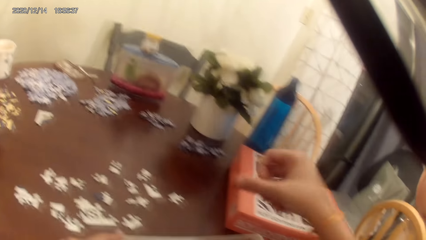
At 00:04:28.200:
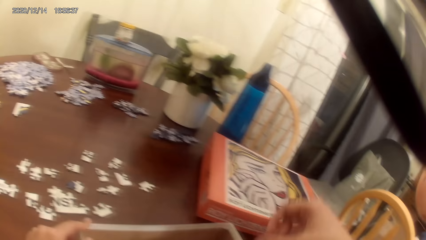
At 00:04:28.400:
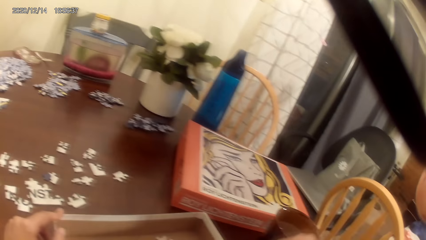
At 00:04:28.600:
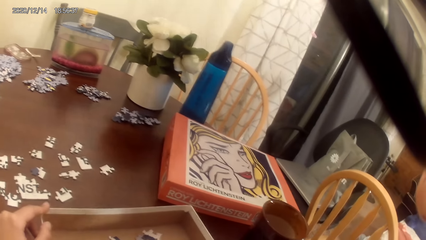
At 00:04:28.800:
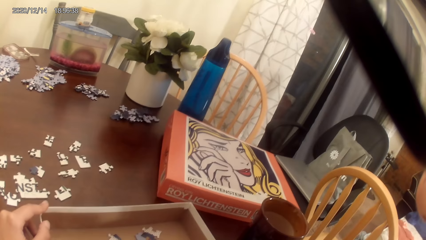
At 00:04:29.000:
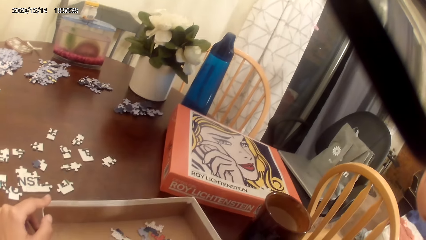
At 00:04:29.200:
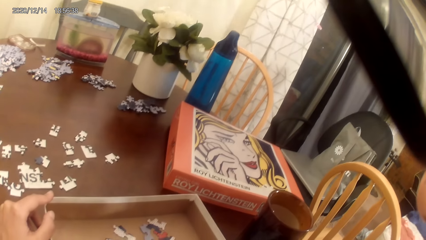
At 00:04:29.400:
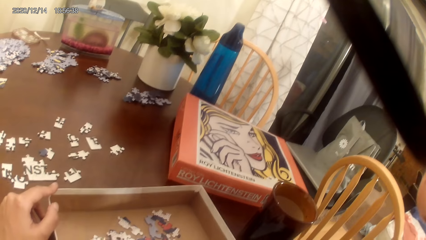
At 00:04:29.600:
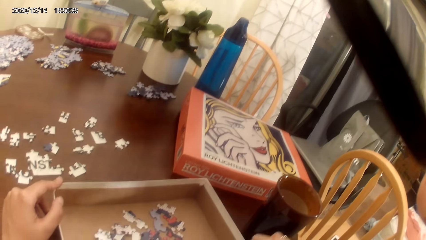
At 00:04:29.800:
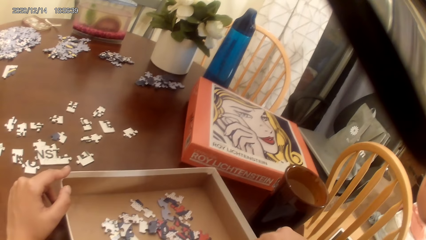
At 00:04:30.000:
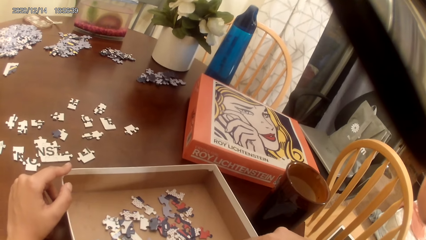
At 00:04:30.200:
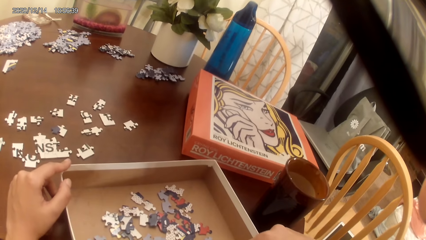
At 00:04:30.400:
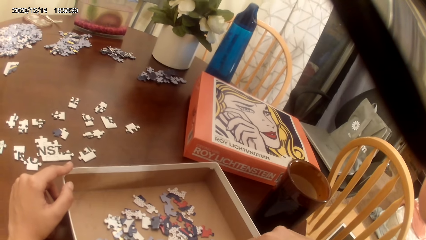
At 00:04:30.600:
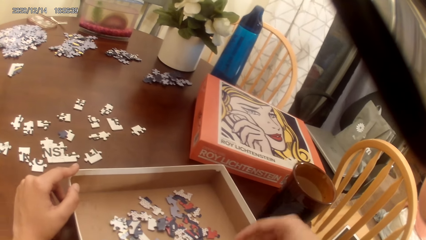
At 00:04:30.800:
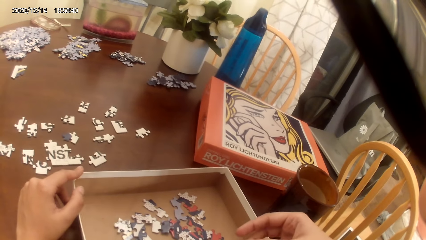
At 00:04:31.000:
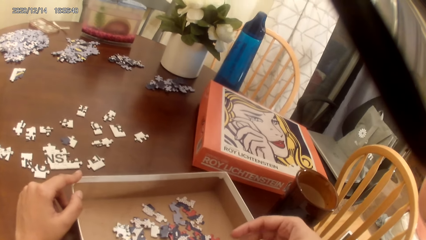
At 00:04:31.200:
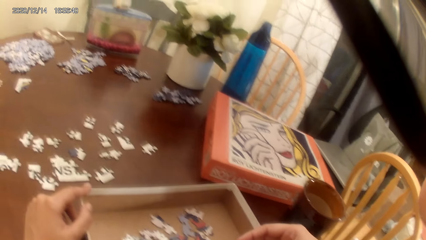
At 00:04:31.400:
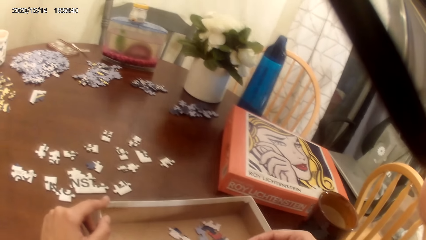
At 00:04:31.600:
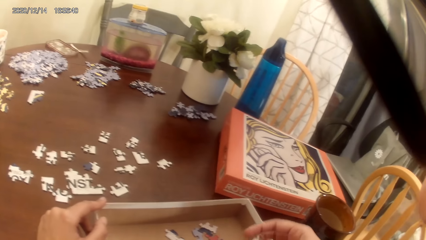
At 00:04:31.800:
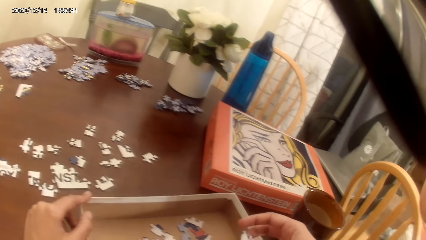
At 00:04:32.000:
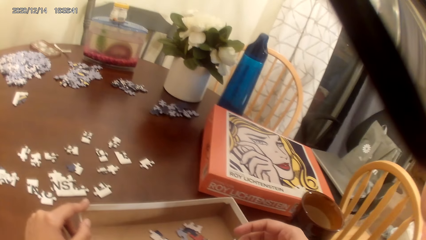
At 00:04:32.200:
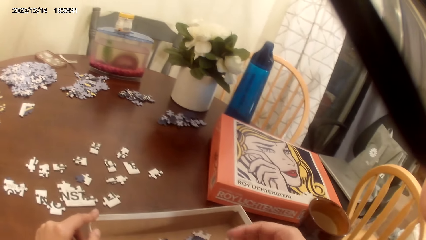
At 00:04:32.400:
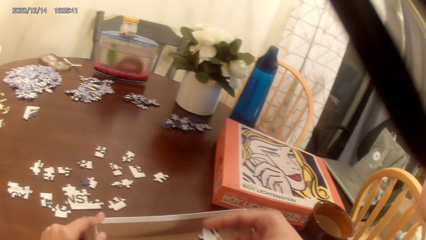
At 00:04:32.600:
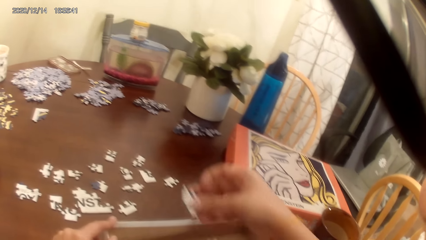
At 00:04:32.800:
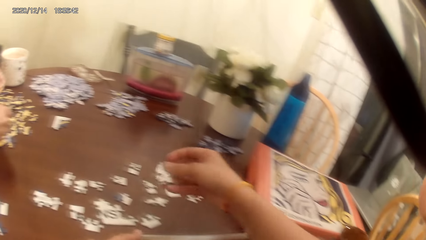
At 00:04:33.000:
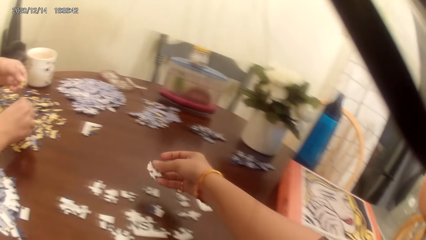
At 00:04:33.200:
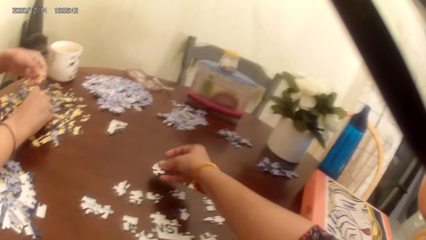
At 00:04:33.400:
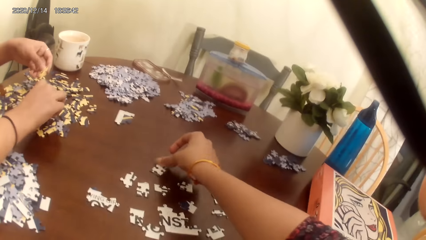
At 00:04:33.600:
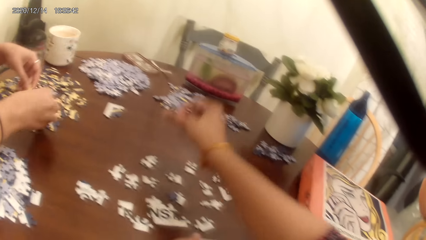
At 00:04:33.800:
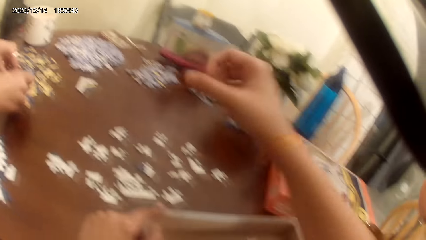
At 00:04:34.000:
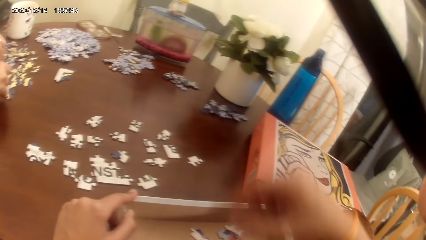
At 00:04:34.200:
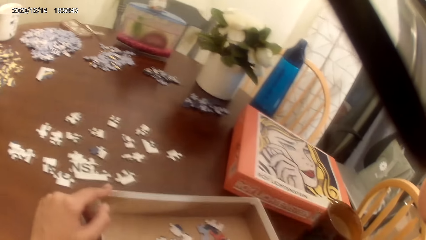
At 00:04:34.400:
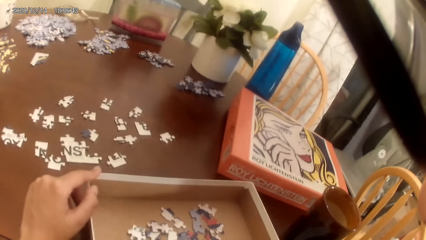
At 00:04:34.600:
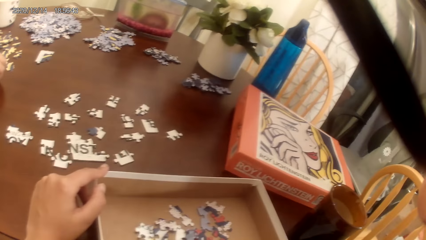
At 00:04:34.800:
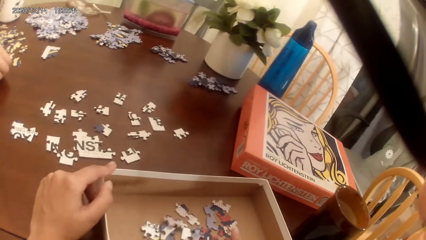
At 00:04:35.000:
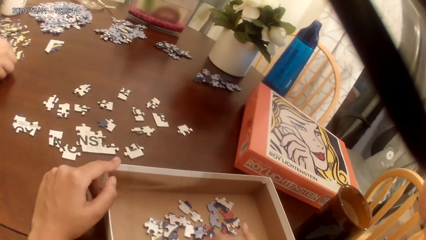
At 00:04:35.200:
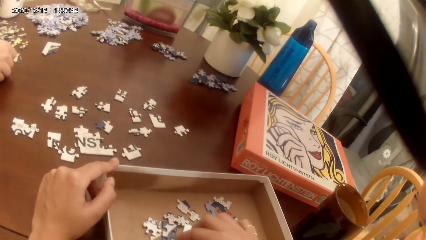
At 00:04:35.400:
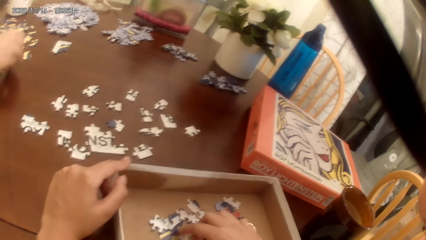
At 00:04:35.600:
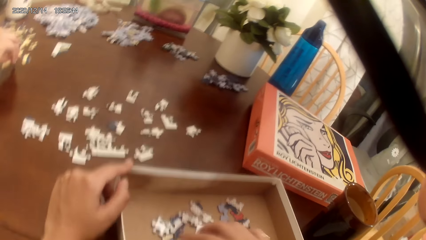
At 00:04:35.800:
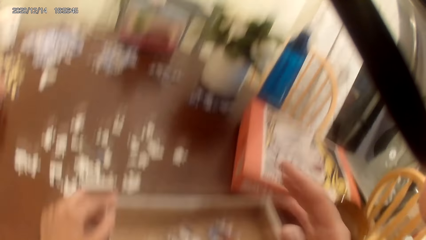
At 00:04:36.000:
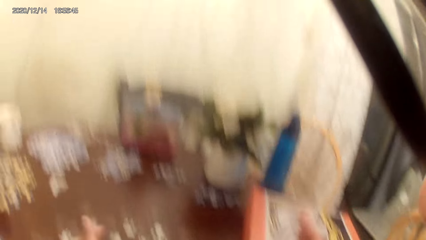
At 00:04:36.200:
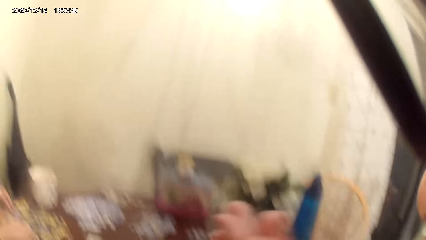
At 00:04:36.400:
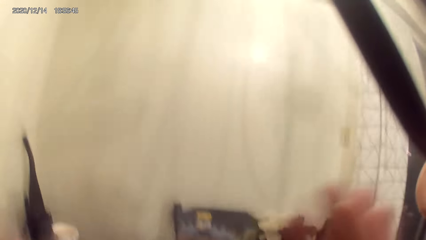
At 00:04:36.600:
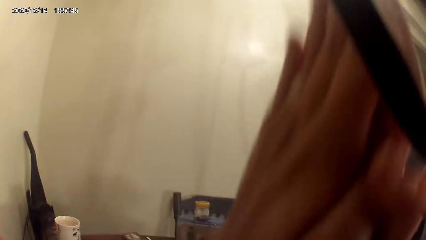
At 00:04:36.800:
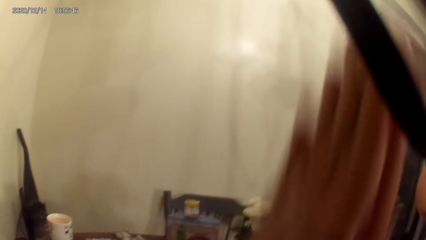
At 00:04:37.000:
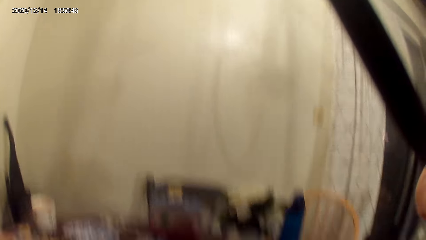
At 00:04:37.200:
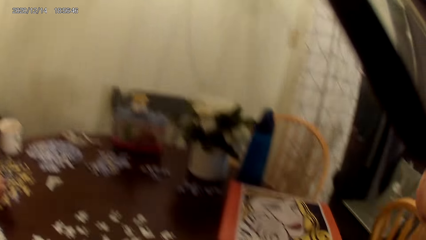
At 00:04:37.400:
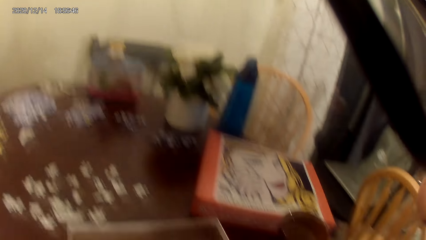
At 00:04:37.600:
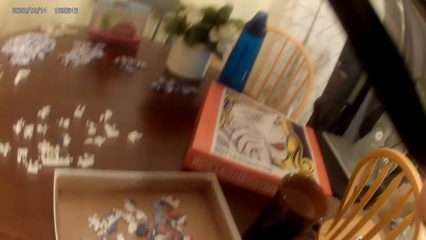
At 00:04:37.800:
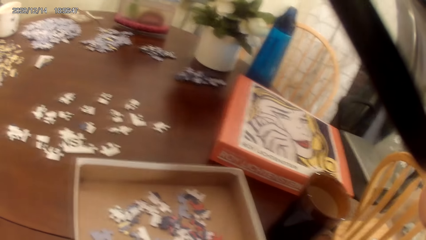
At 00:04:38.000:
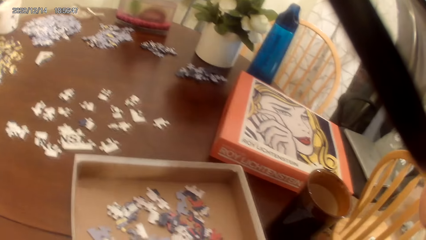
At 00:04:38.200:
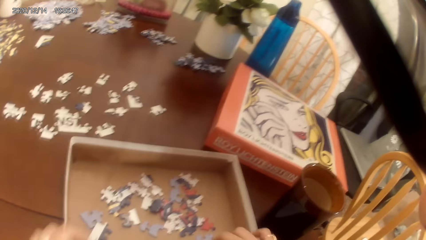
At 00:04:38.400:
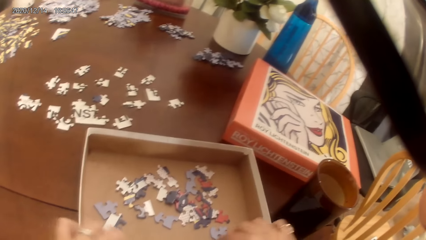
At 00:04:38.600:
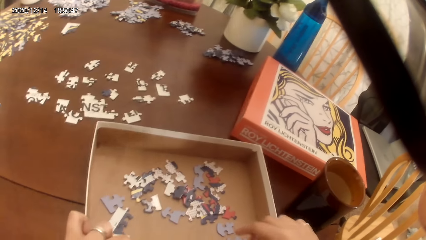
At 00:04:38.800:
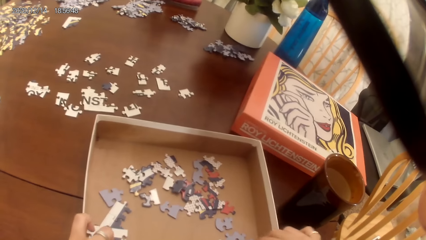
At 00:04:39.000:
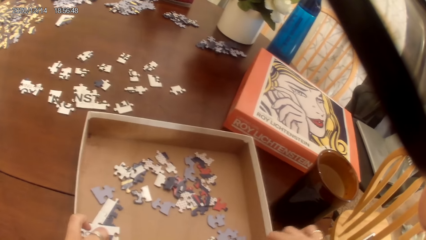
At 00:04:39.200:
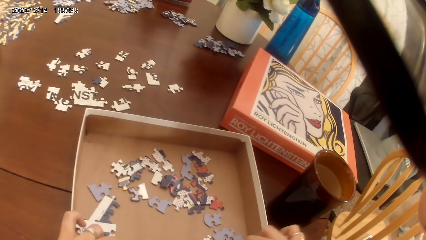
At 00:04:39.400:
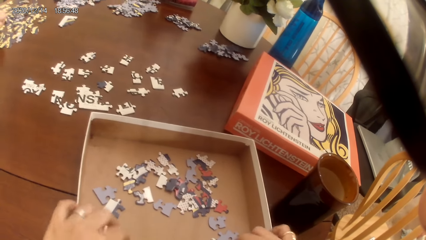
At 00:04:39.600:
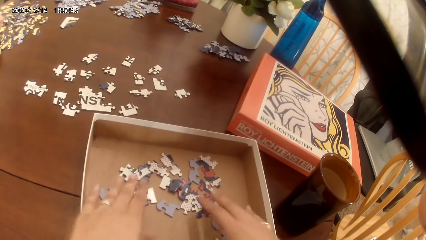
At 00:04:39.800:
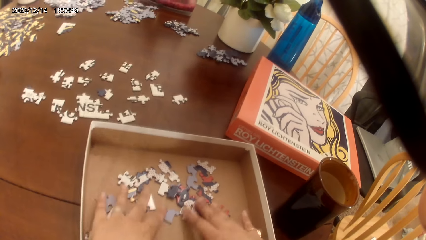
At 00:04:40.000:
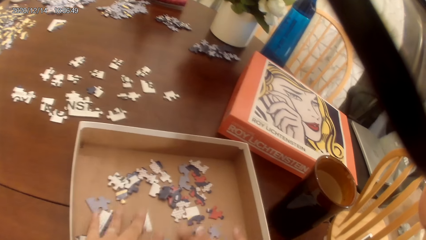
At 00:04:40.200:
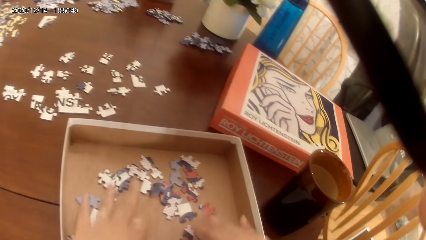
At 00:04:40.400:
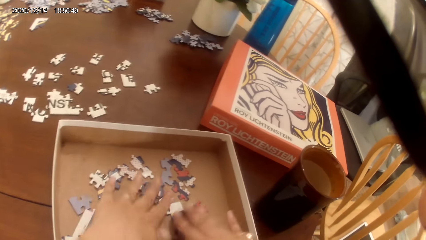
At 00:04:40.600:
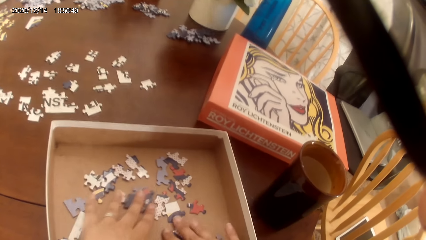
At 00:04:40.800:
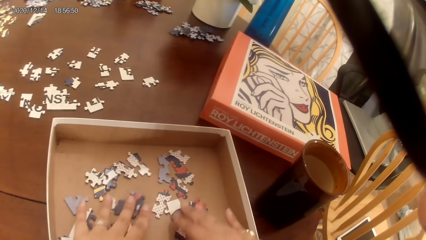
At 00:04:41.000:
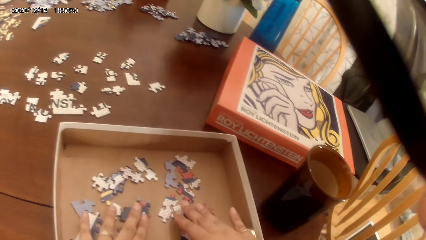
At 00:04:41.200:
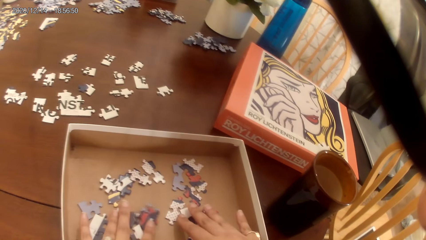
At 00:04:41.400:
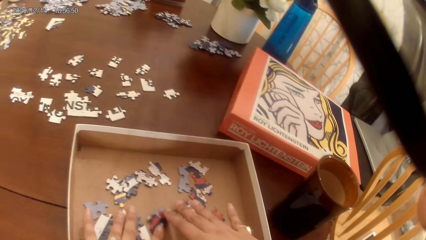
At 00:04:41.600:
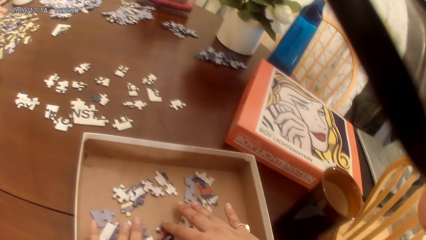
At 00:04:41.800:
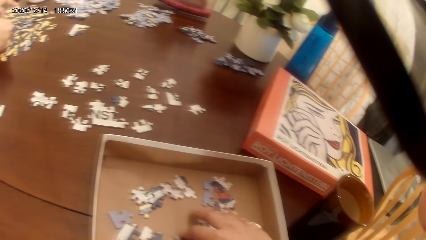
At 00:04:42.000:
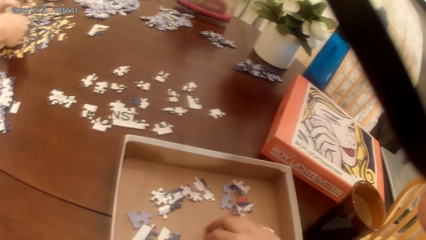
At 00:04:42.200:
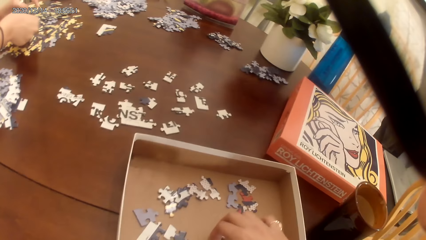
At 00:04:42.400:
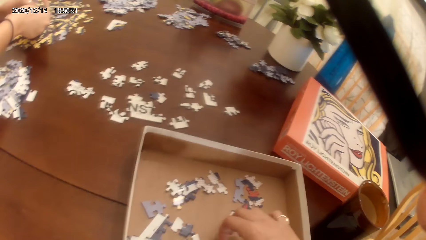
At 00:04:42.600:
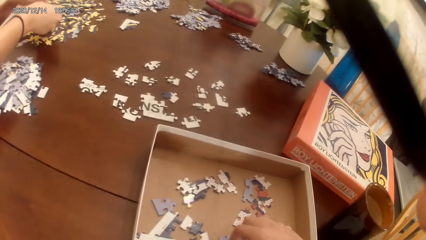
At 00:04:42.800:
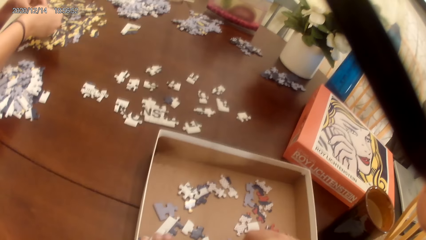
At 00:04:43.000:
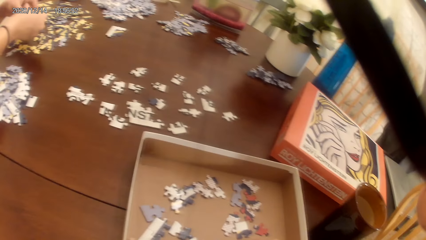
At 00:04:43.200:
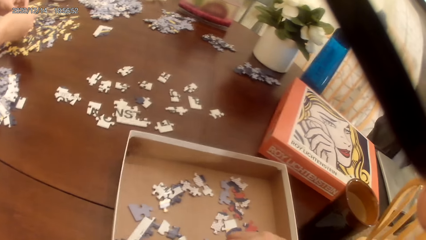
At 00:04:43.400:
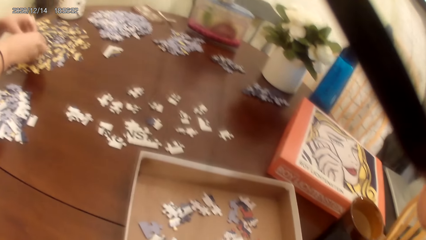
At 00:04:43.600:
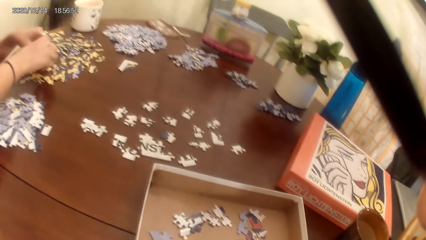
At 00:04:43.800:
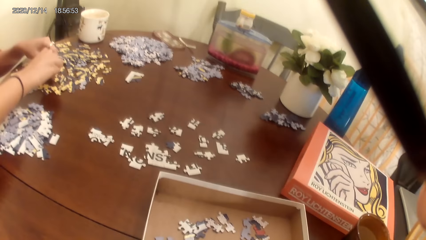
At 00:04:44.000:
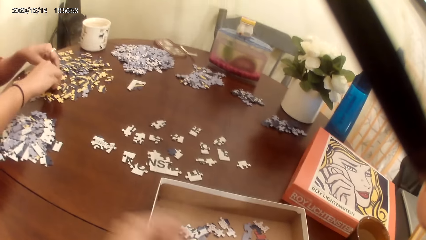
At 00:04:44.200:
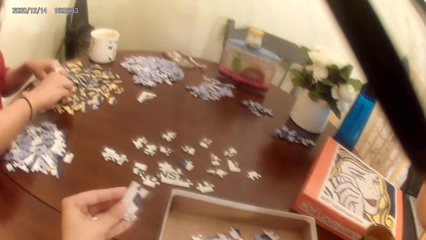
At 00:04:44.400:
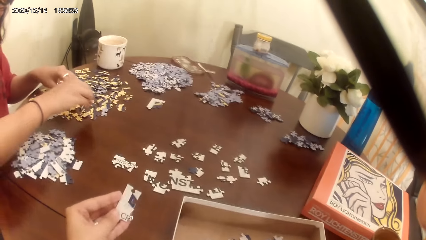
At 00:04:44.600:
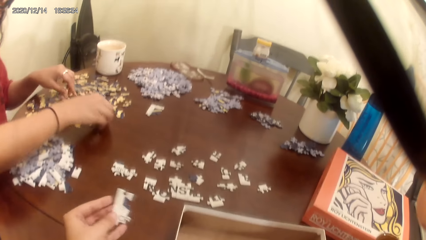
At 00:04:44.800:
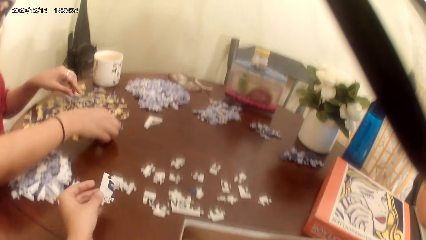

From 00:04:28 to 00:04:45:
A person talks to the camera wearer. The person laughs. The camera wearer talks to the person. The person laughs. The camera wearer grabs the cards. They talk to the person.
